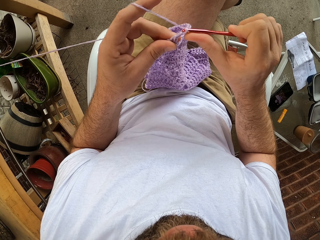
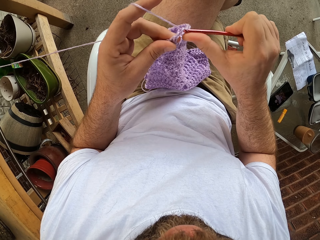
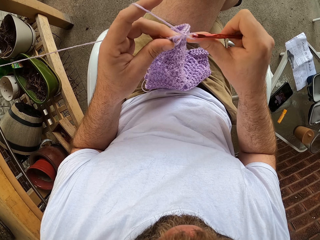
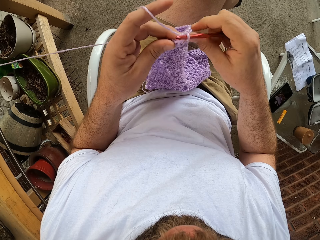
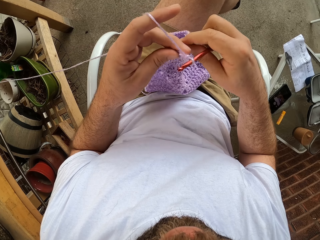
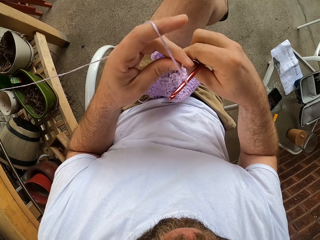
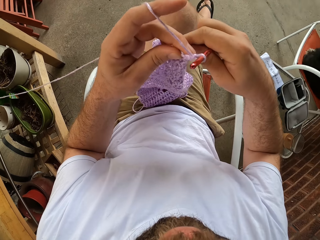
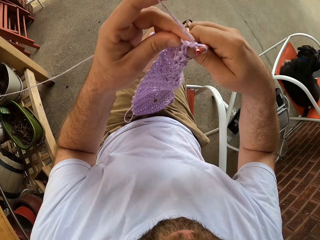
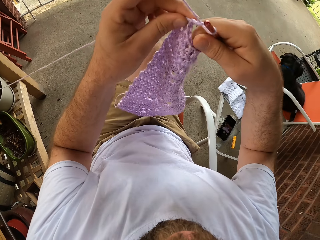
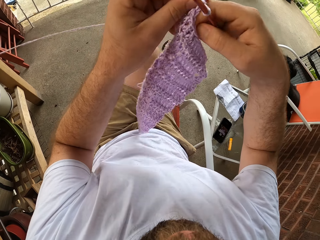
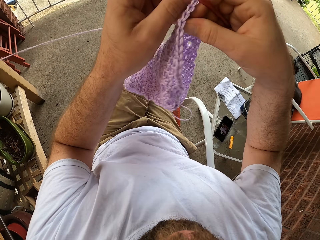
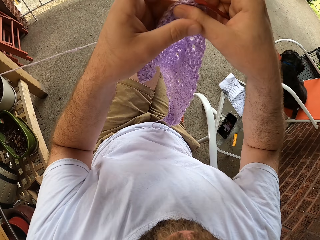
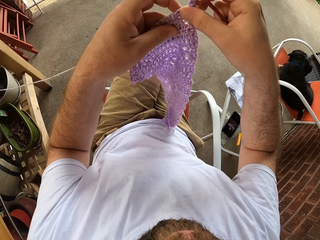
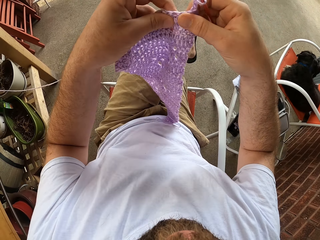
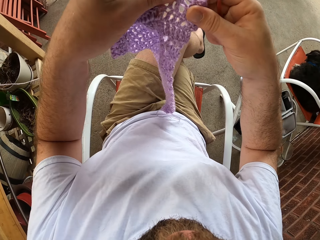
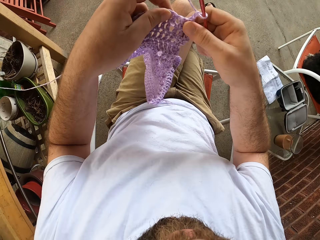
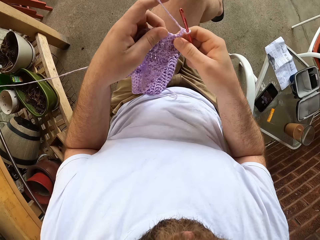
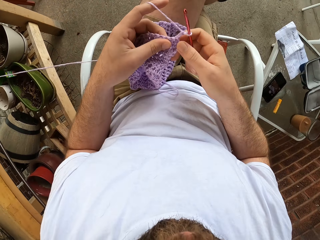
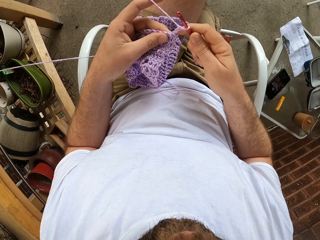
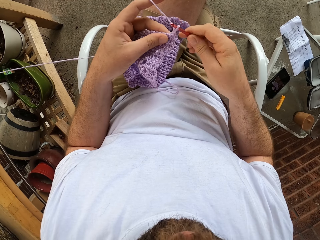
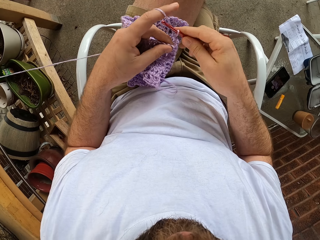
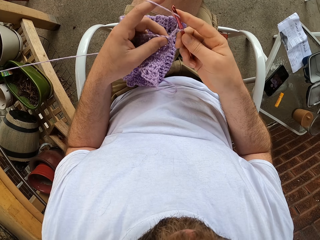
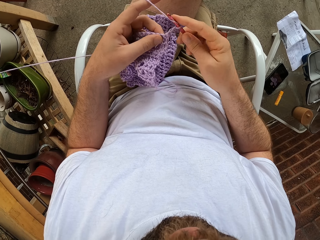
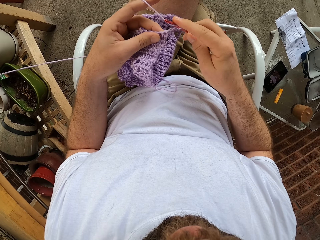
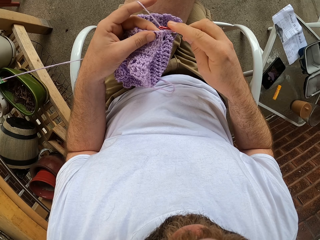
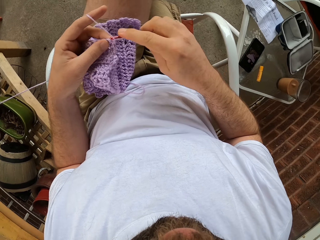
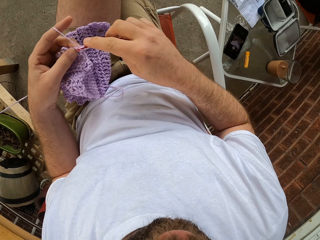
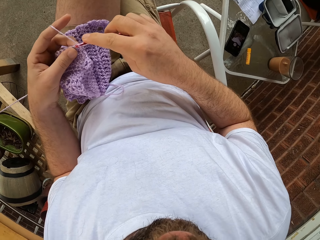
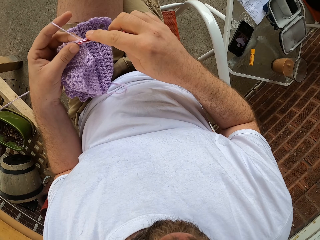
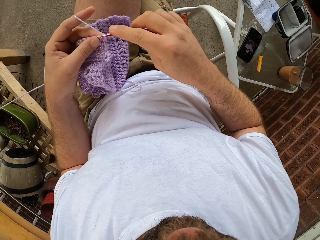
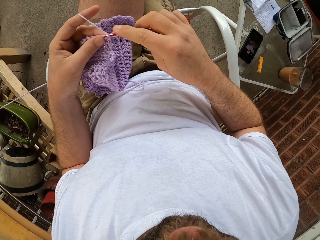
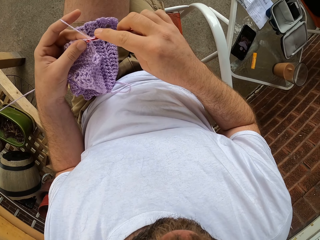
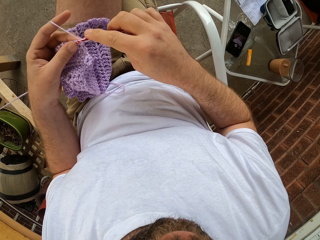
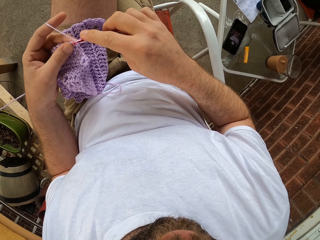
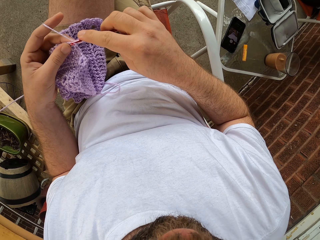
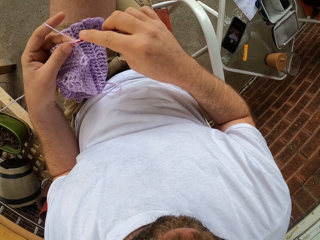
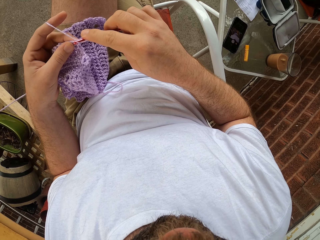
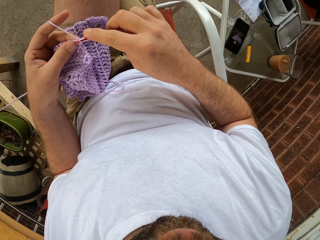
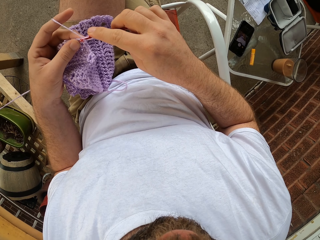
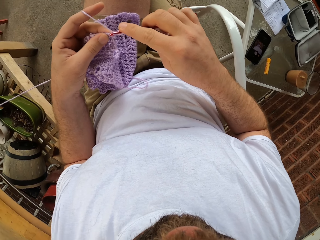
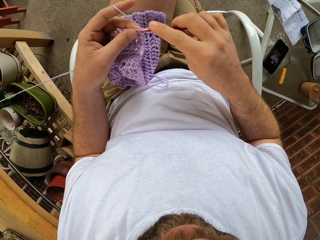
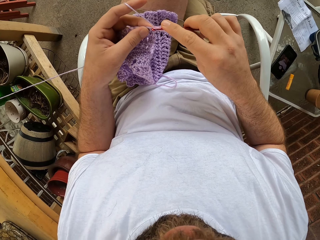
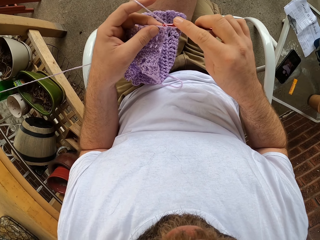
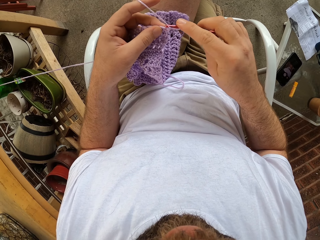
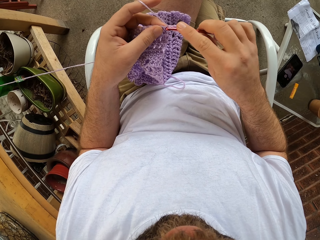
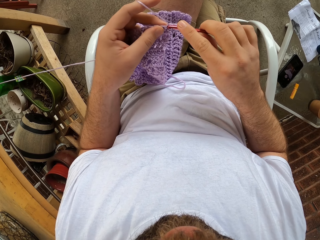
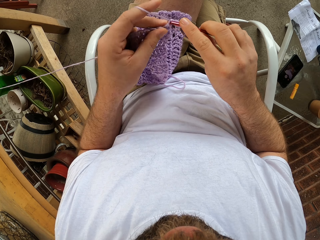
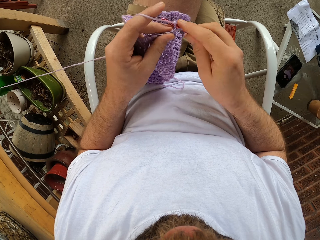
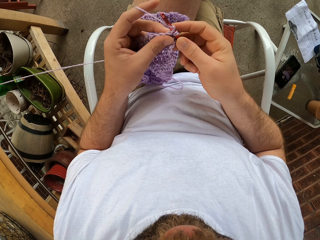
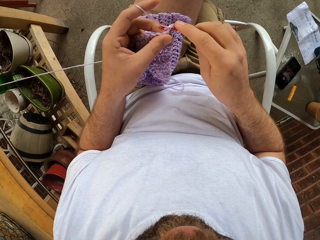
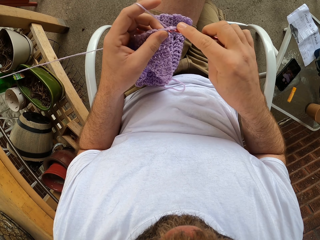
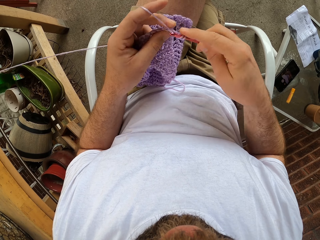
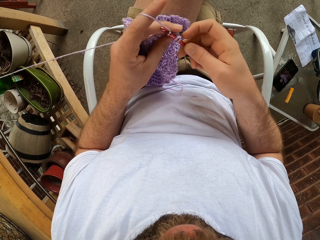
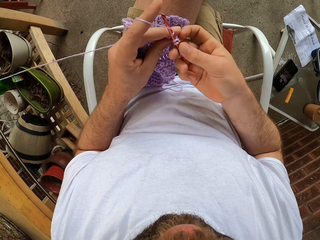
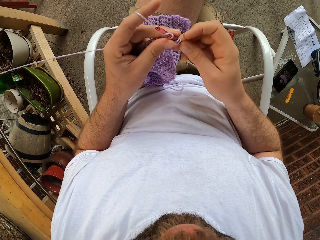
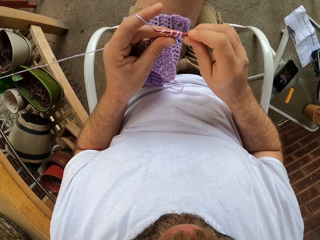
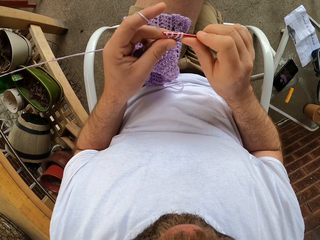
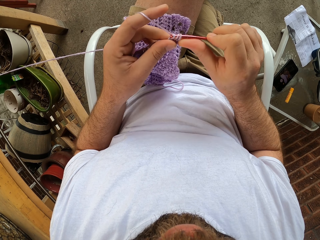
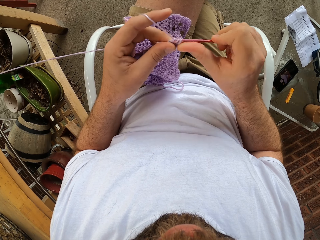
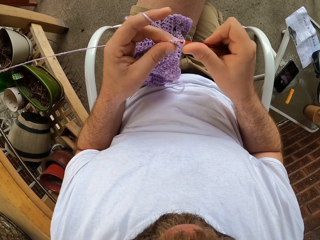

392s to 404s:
The camera wearer raises the knitted piece with both hands. They turn the knitted piece around. They knit the fabric. They stop knitting.

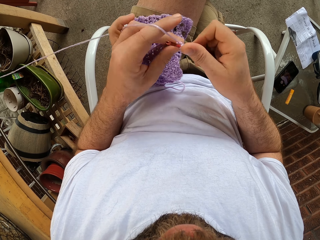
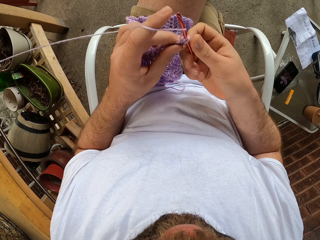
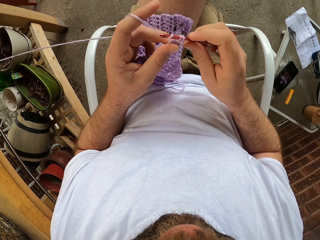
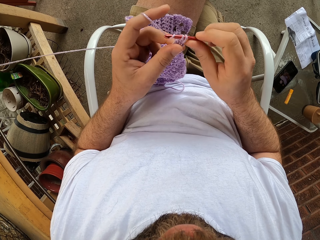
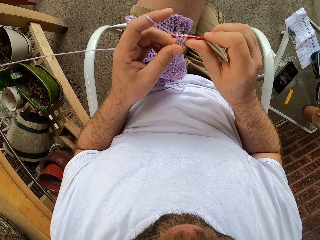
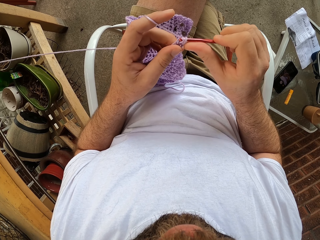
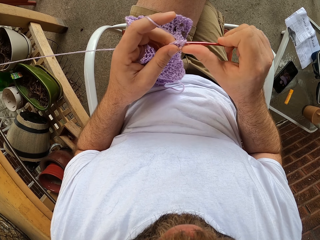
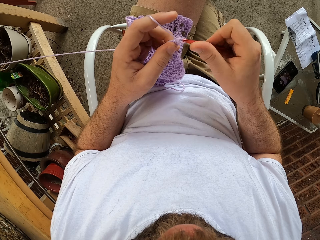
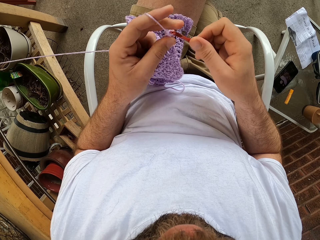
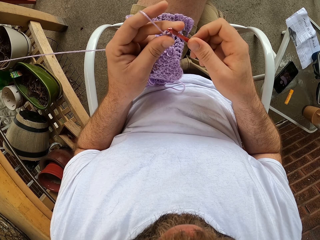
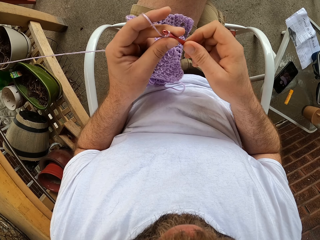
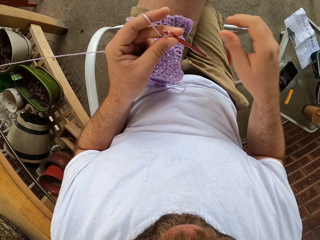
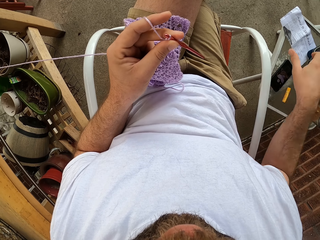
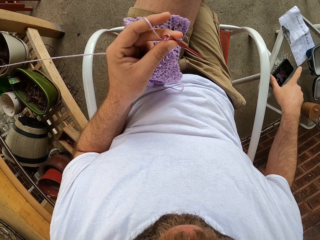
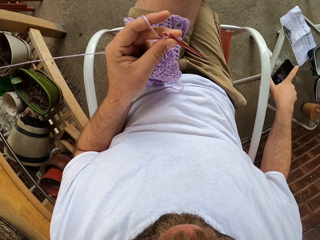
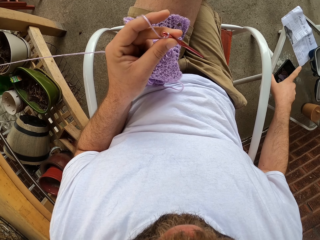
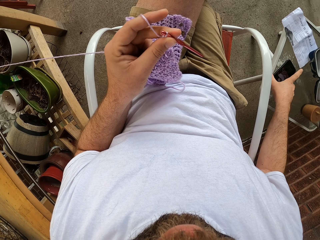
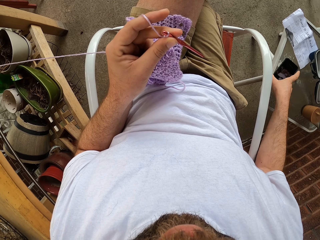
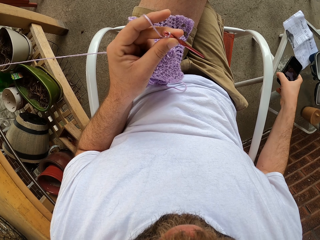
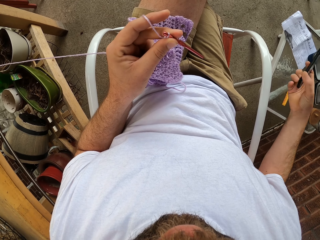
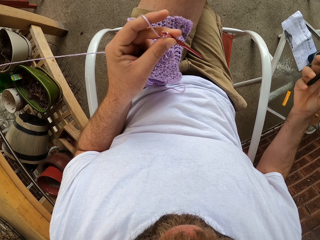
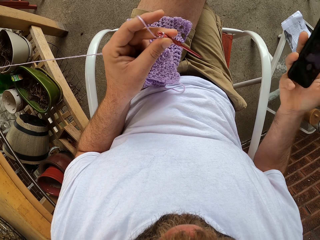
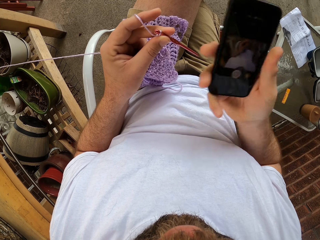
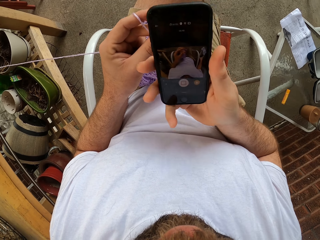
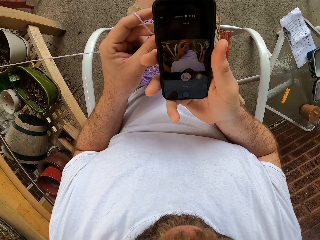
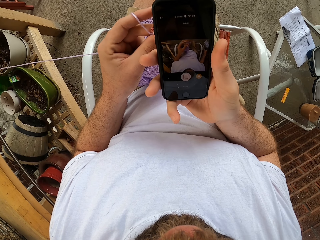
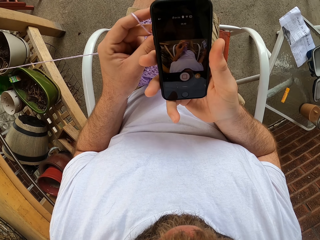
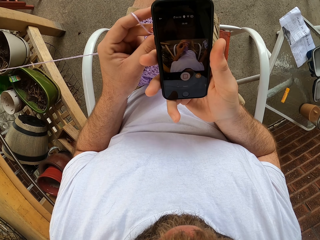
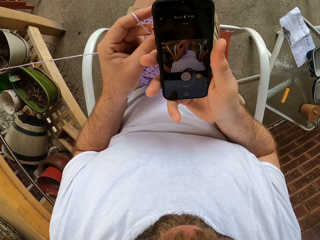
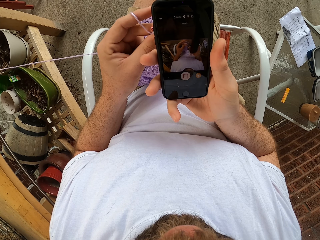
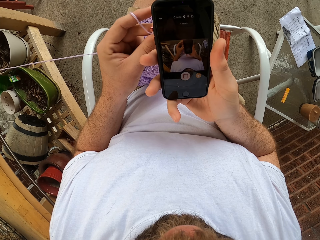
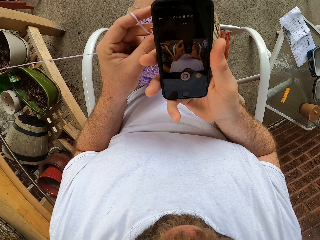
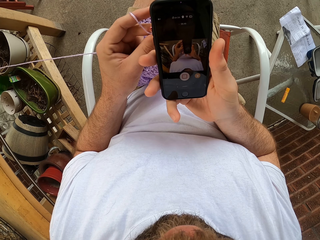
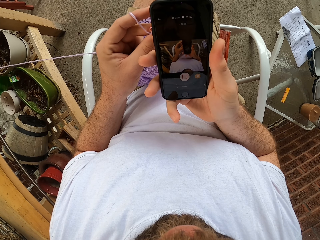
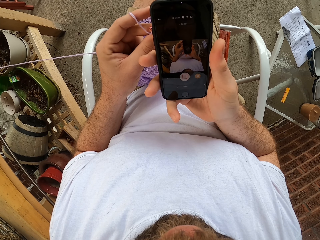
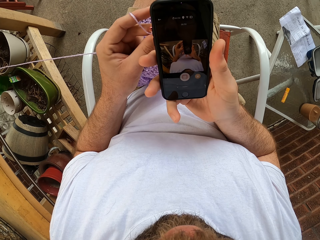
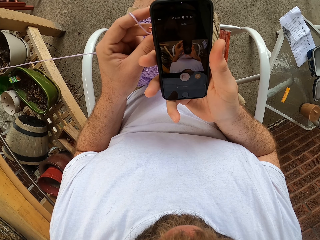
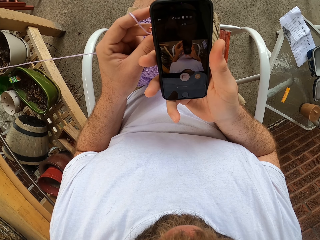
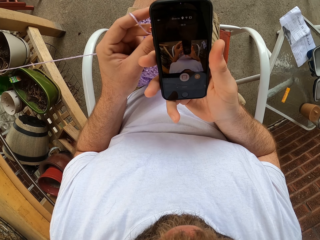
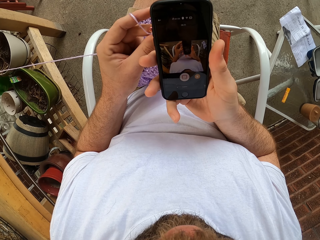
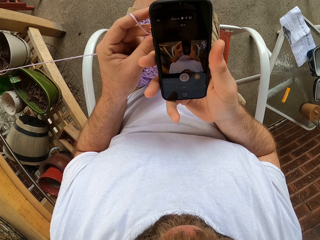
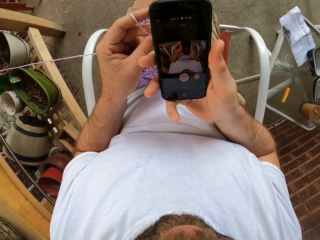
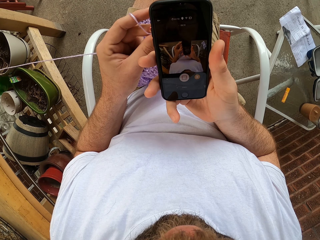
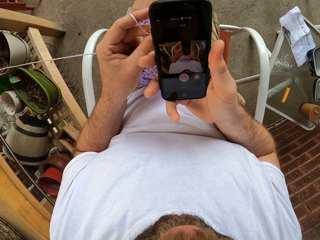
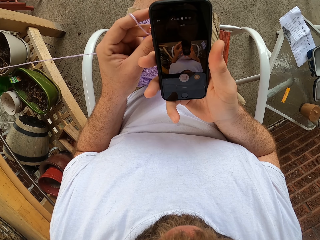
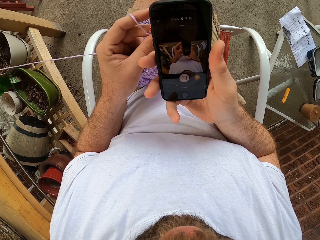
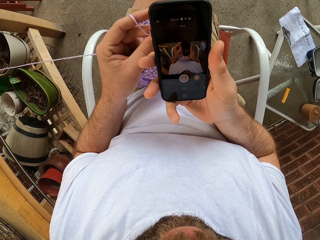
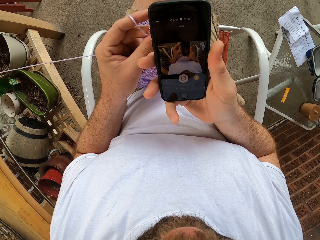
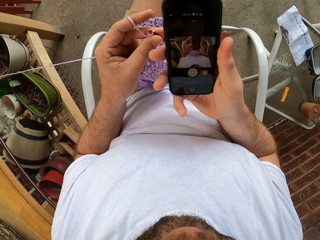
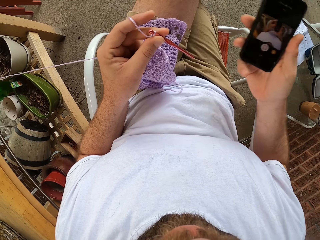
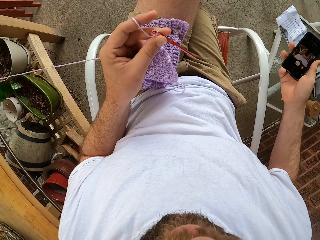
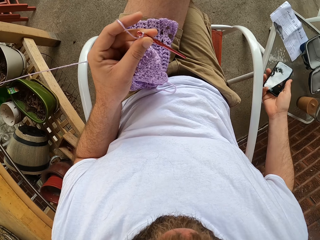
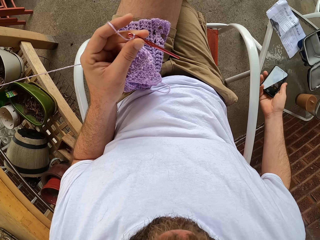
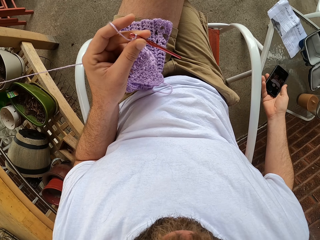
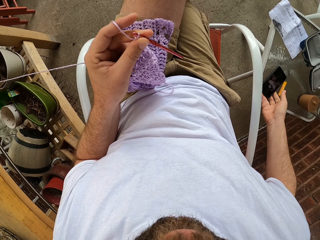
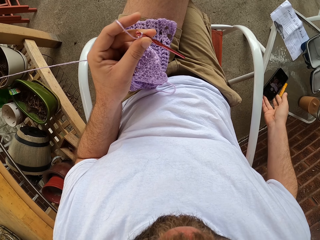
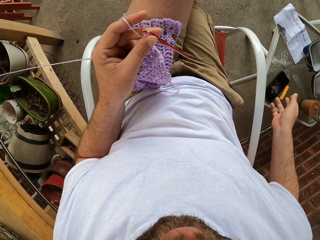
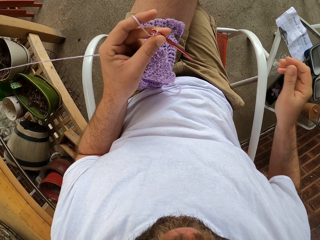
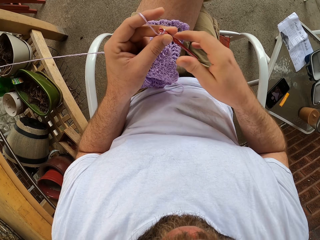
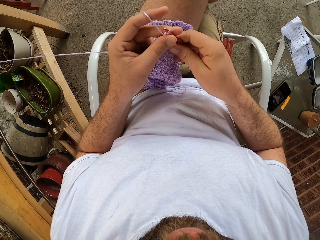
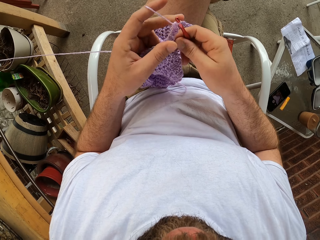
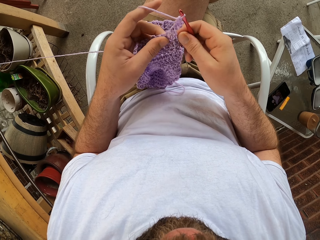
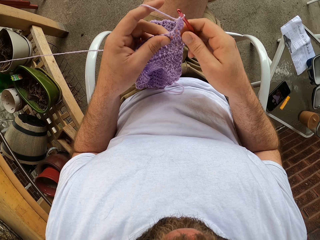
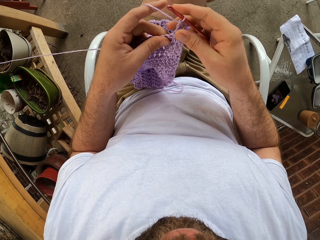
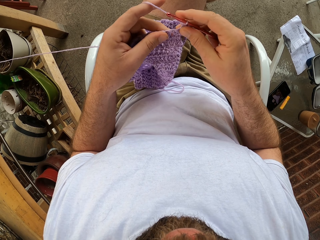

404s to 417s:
The camera wearer picks up a phone from the table with his right hand. He looks at the phone. He puts the phone on the table.
